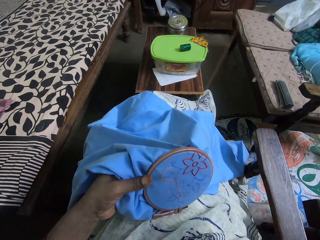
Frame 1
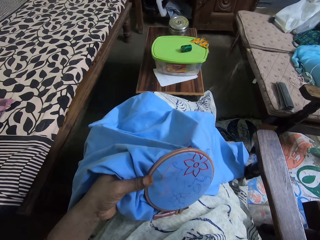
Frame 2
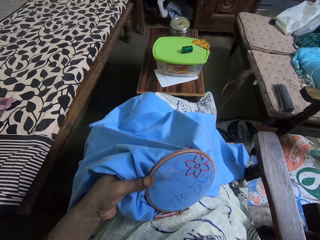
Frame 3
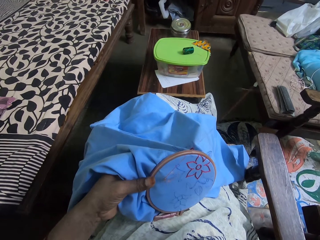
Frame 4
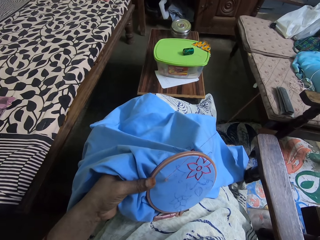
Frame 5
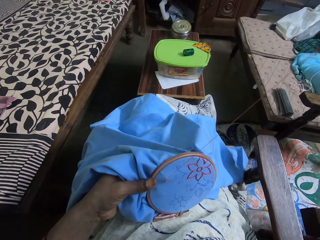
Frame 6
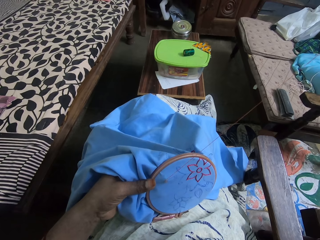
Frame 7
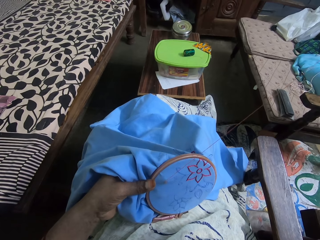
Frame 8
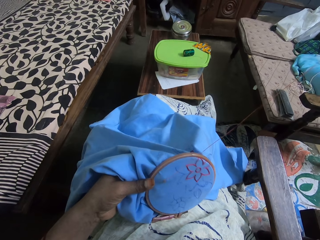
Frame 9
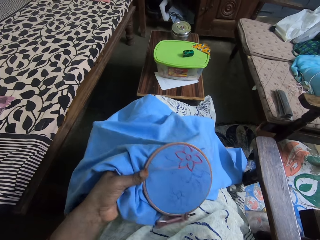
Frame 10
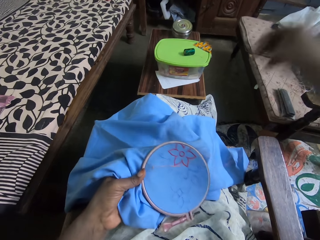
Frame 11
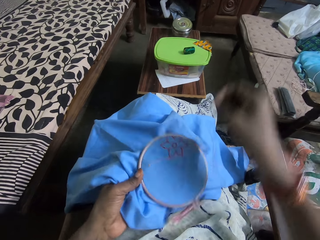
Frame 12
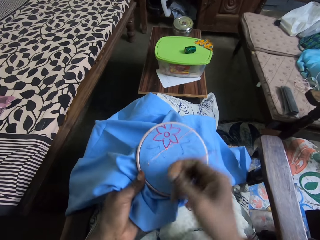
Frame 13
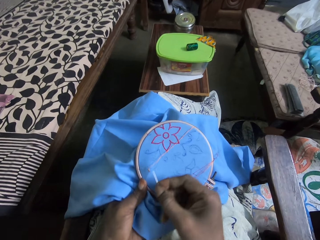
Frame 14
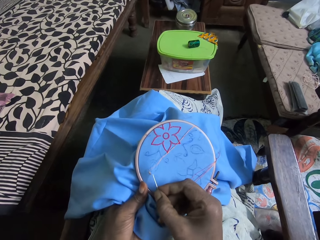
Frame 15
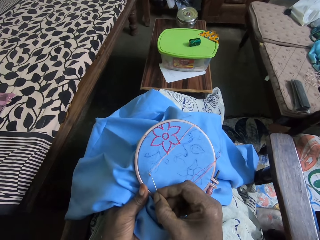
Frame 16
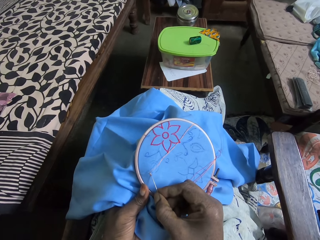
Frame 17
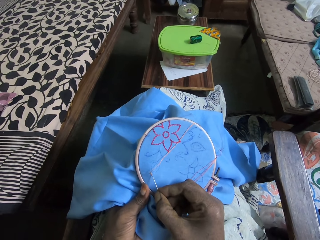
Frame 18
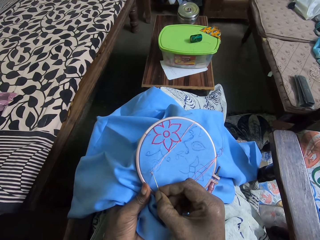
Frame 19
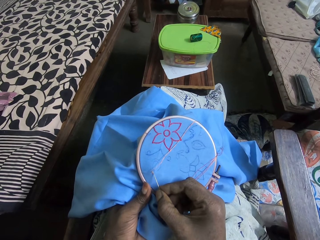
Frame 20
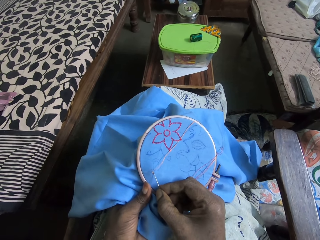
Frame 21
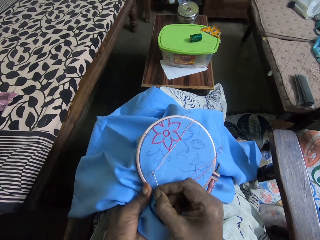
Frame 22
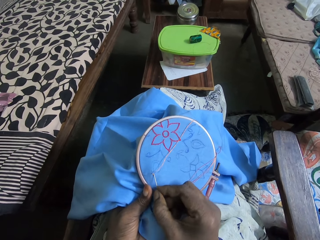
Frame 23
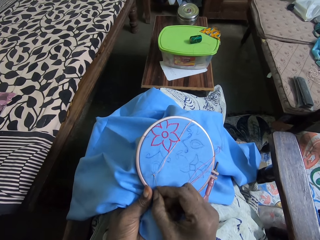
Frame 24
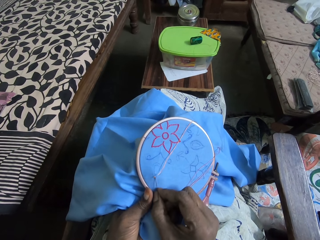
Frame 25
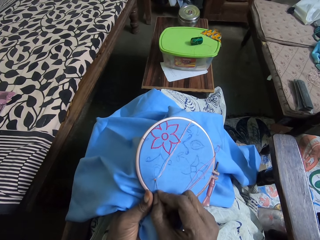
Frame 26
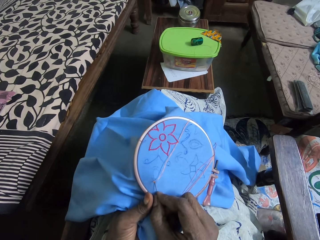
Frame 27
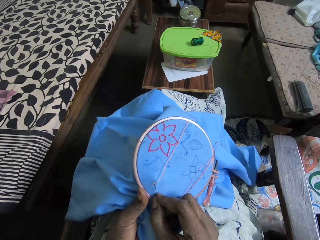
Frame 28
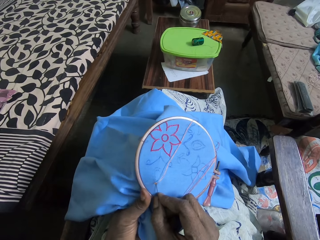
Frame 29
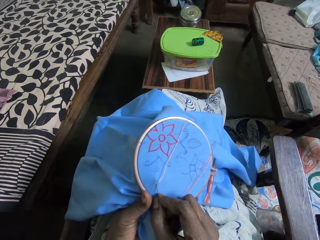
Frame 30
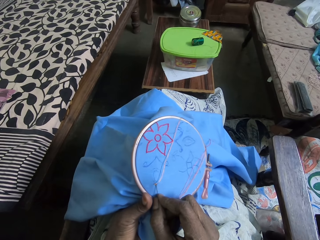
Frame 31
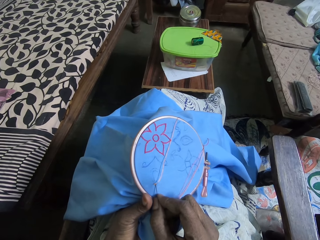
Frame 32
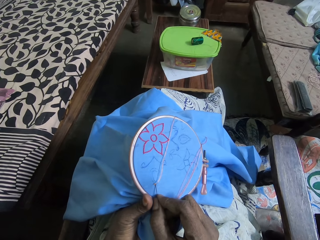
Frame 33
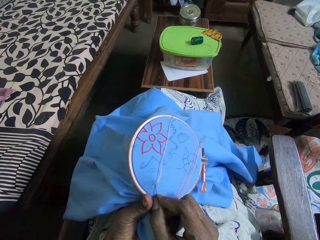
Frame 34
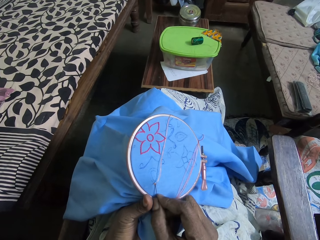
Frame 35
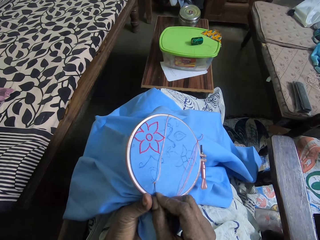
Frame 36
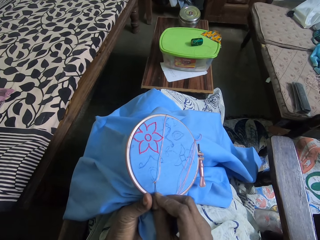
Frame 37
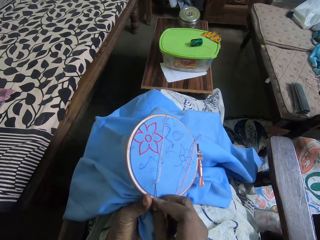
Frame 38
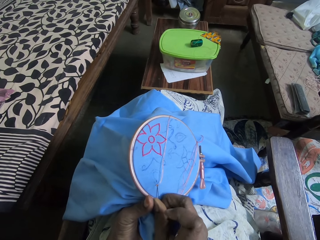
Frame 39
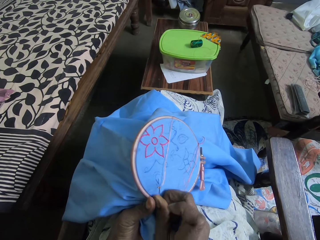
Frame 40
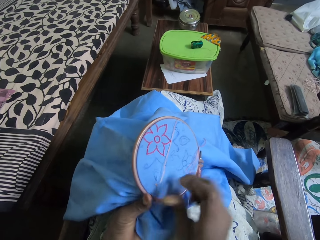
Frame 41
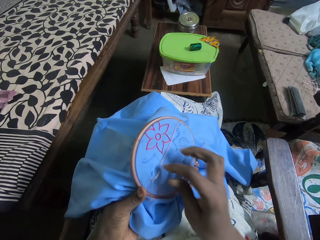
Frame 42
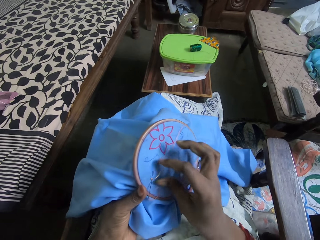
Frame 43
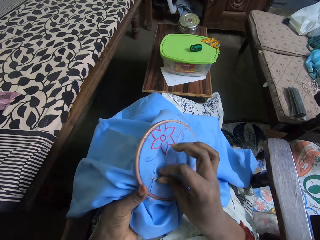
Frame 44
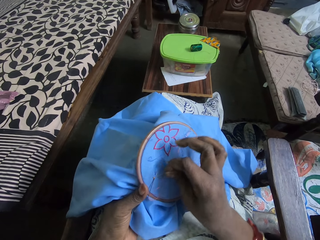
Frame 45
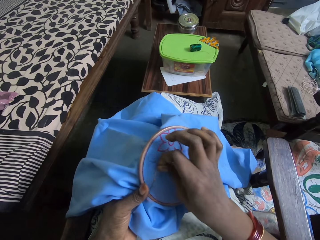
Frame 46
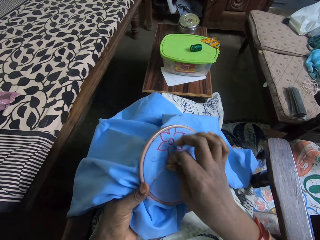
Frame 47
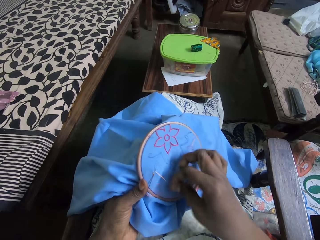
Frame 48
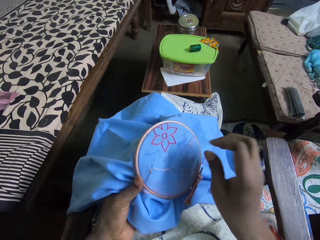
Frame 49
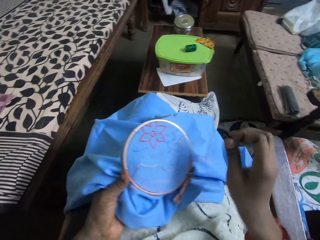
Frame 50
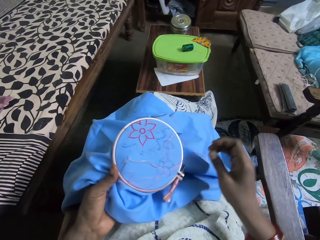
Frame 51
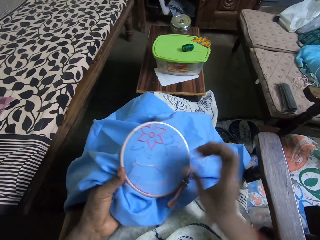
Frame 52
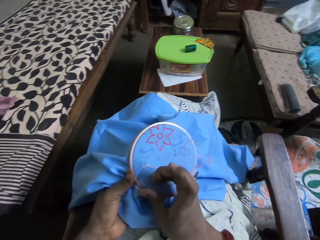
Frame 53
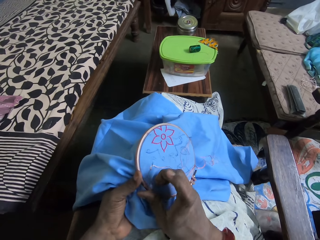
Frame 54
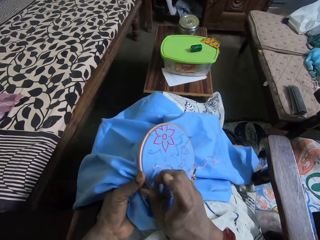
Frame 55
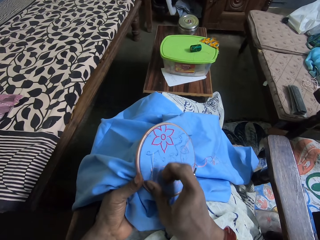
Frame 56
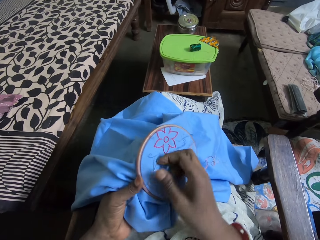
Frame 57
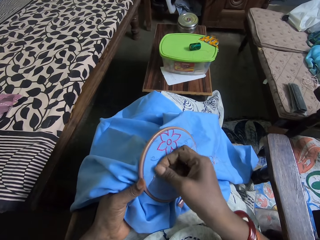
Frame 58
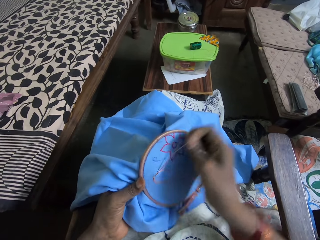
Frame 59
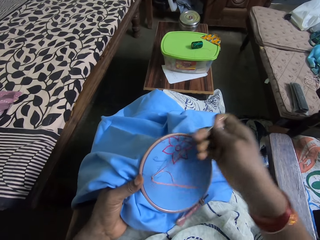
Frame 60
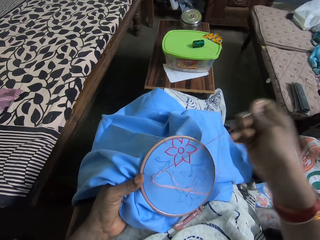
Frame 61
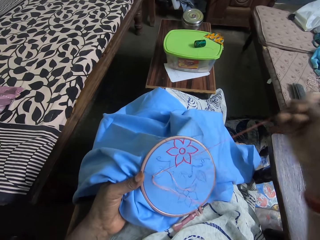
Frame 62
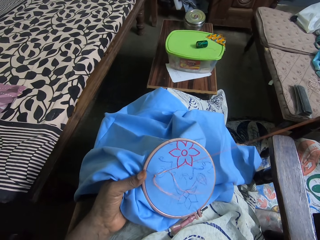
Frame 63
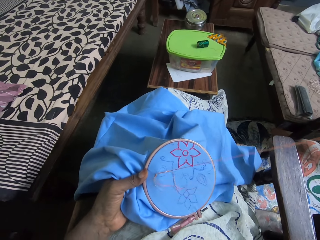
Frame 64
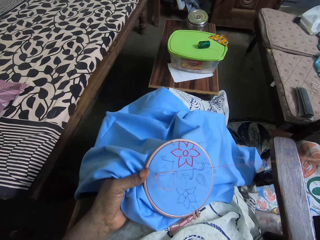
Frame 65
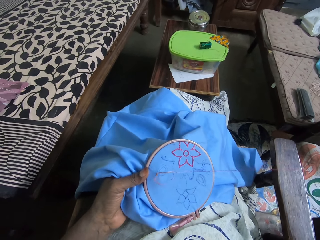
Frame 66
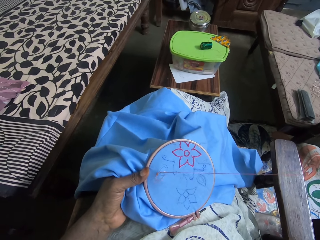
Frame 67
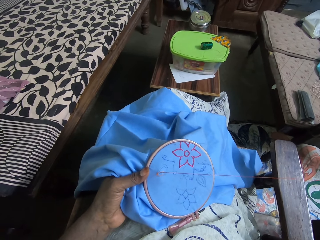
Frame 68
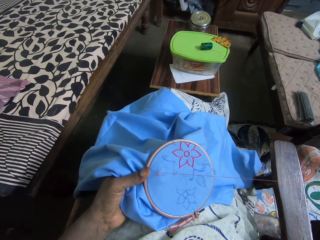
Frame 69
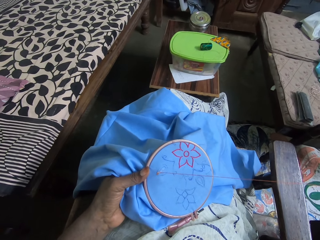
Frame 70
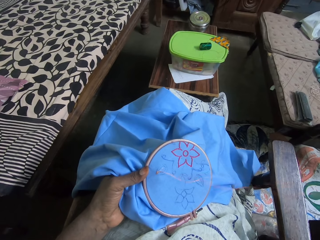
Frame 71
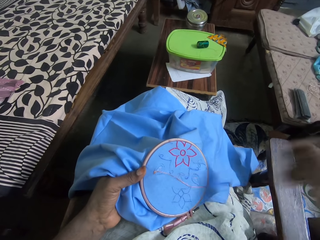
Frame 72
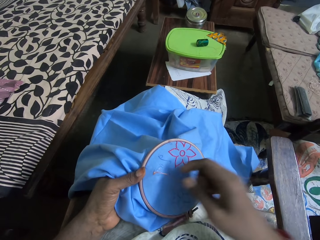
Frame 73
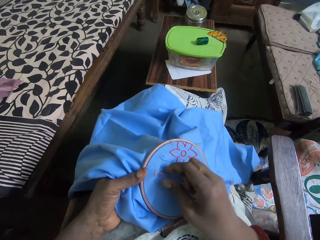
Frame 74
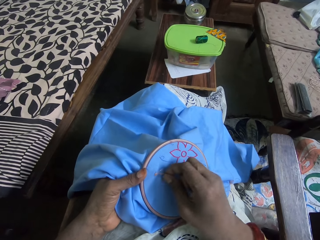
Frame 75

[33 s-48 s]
The camera wearer sews a flower on the cloth. They put thread across a needle and pull the needle.

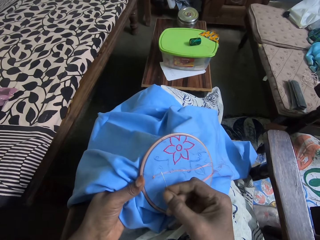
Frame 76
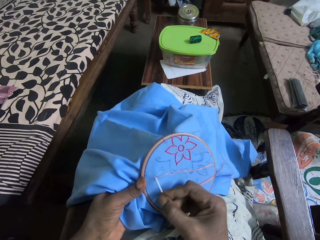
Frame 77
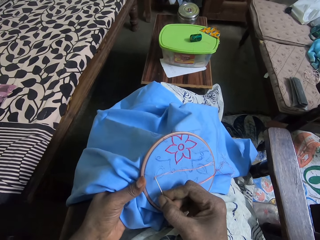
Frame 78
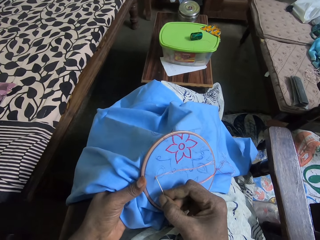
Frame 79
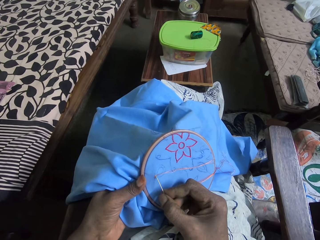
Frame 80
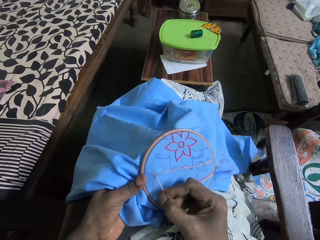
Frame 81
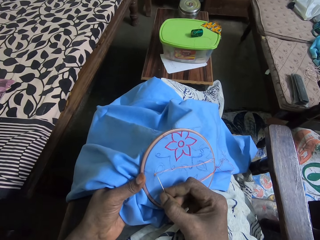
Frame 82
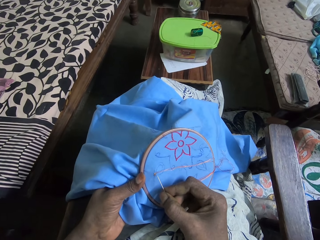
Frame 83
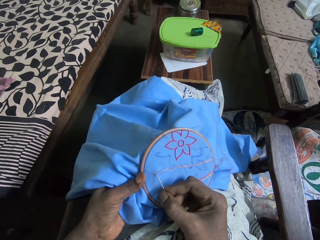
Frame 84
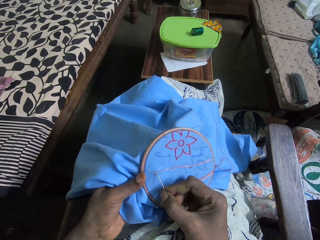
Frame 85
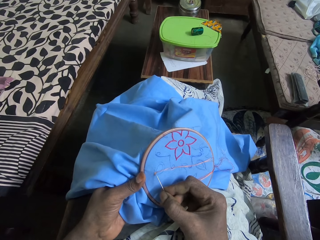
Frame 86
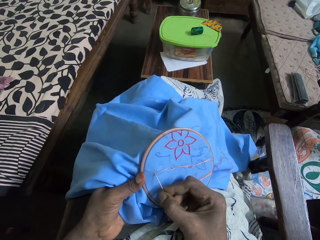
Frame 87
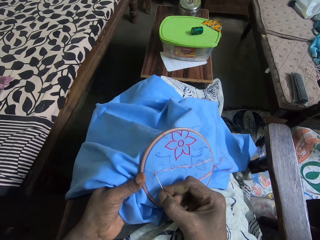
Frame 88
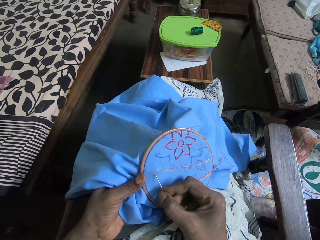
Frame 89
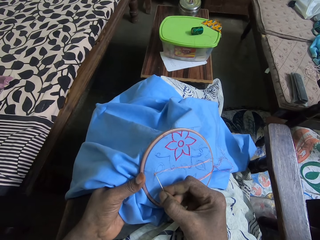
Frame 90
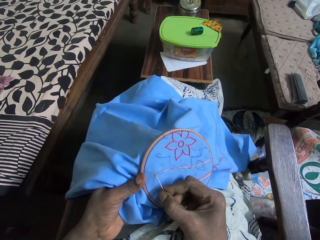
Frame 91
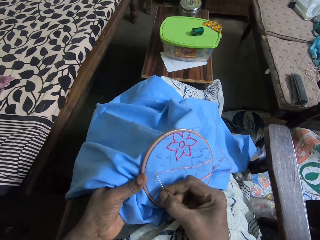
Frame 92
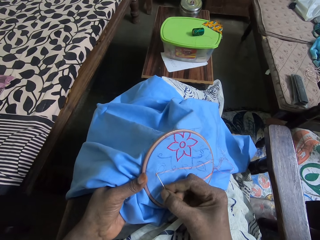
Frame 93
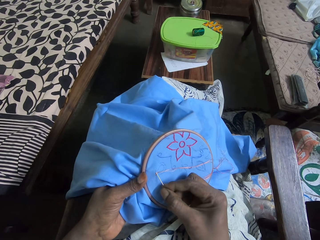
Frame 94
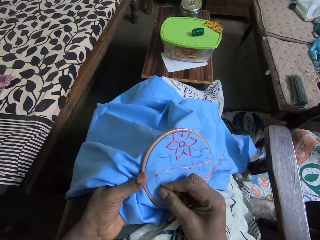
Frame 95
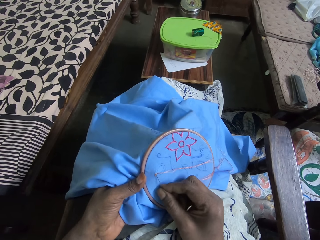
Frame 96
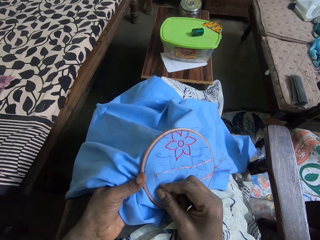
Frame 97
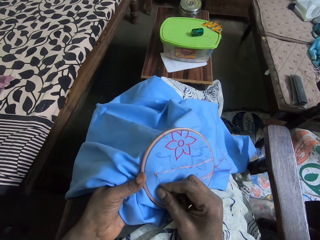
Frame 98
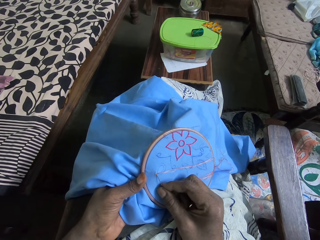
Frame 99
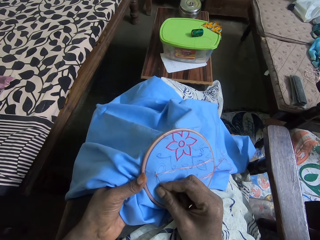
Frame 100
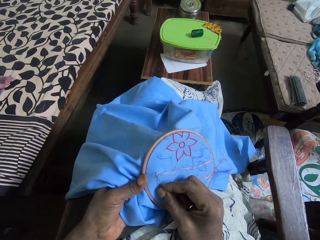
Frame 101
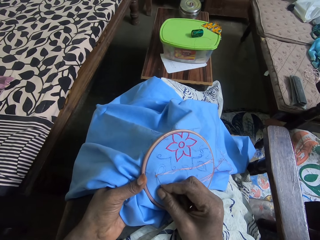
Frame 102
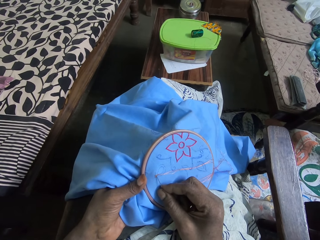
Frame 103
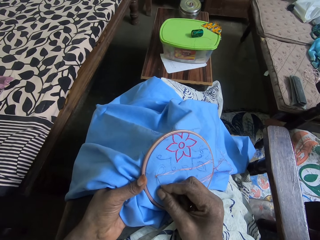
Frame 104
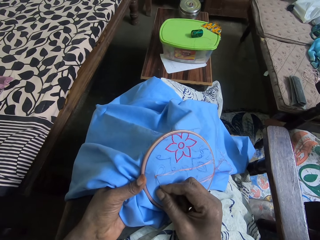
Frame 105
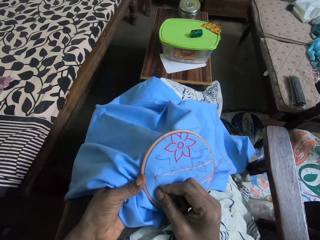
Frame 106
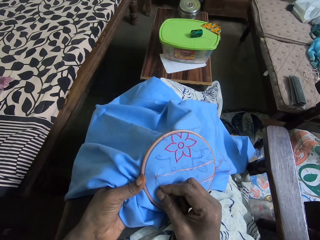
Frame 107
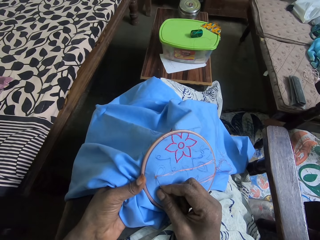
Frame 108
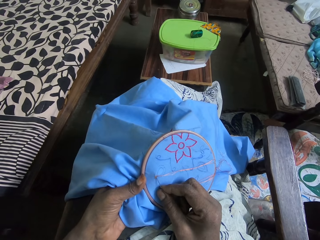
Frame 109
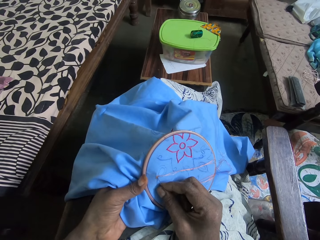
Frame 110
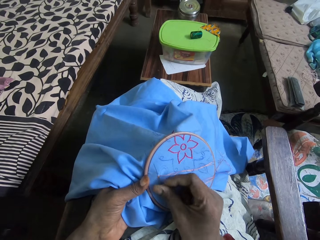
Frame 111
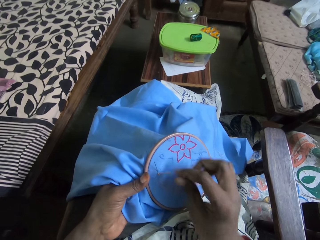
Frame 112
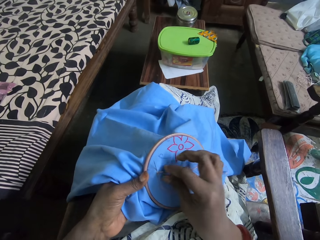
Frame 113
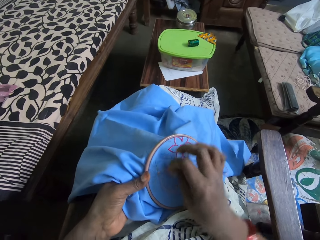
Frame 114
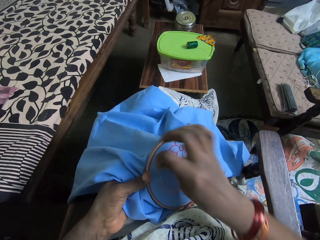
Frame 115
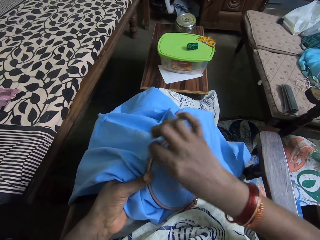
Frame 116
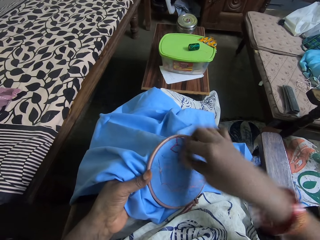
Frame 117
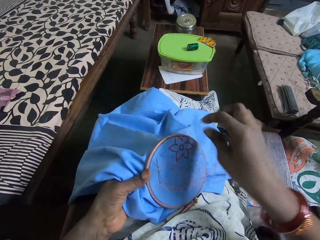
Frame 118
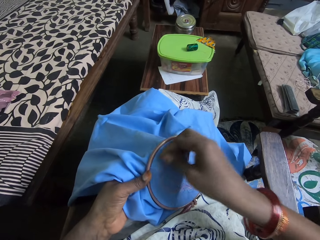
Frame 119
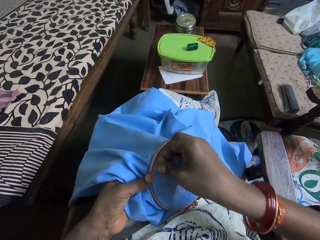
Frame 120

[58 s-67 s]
The camera wearer sews a flower on the cloth. They put thread across a needle.
